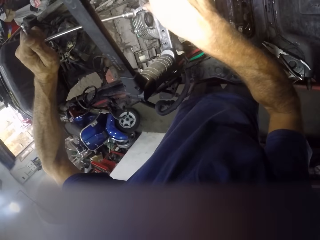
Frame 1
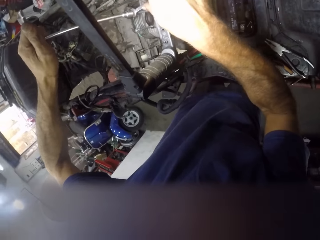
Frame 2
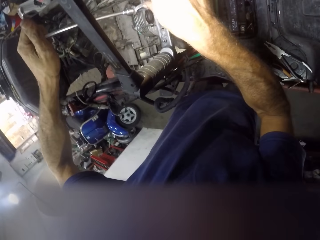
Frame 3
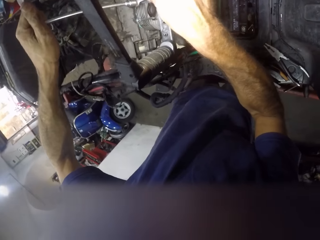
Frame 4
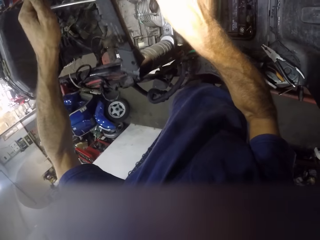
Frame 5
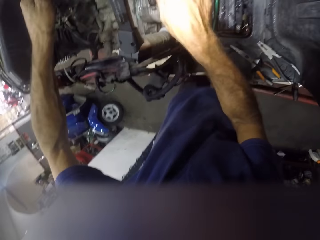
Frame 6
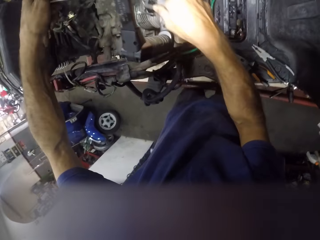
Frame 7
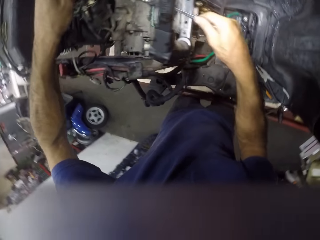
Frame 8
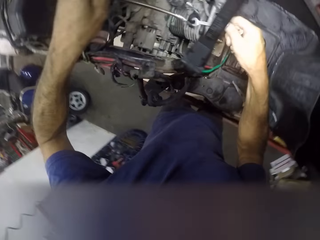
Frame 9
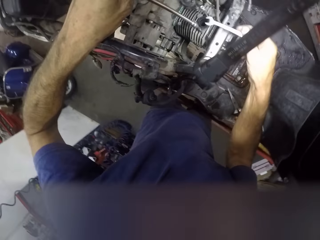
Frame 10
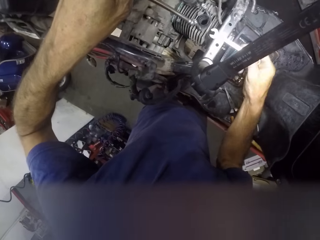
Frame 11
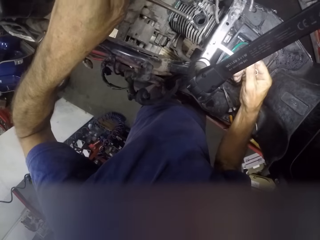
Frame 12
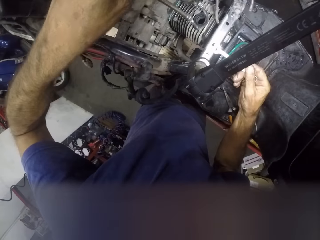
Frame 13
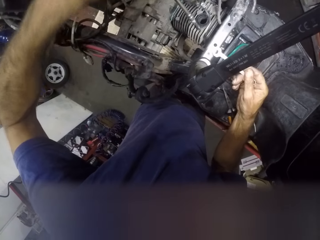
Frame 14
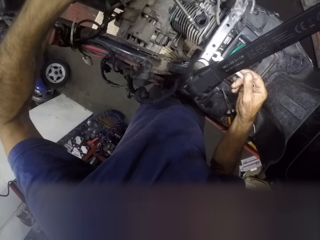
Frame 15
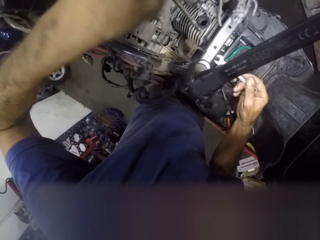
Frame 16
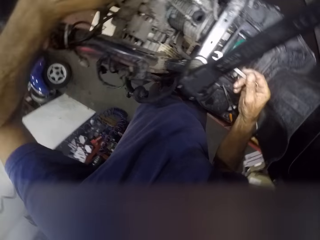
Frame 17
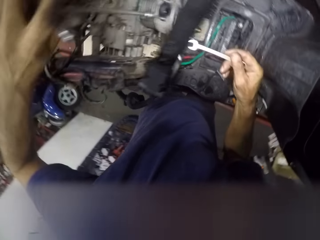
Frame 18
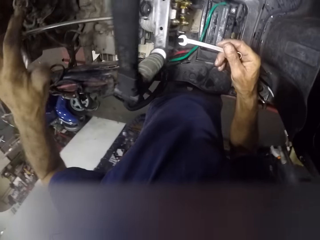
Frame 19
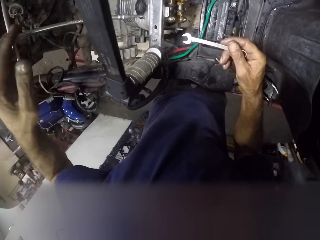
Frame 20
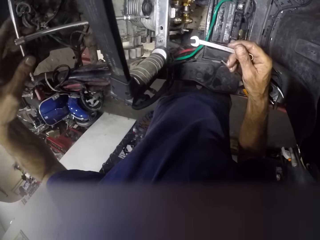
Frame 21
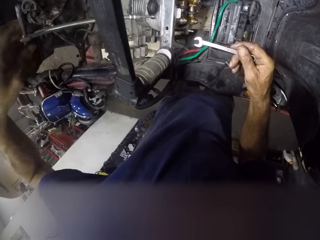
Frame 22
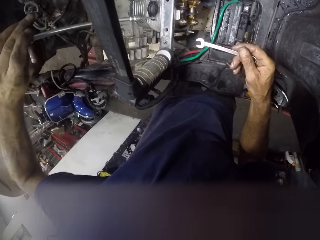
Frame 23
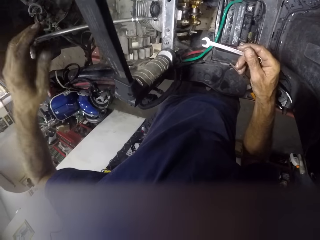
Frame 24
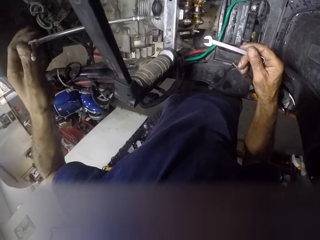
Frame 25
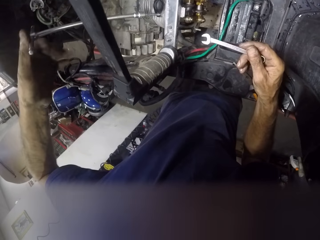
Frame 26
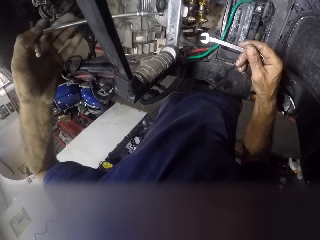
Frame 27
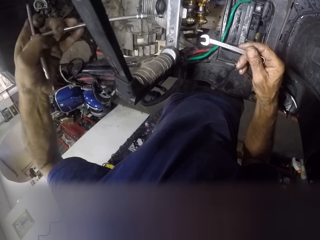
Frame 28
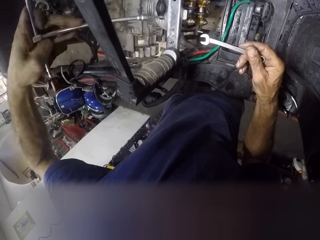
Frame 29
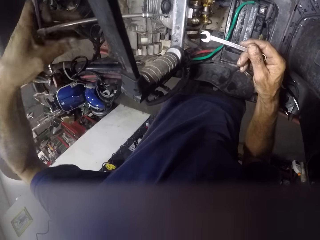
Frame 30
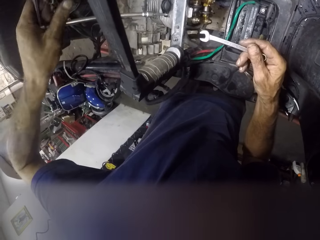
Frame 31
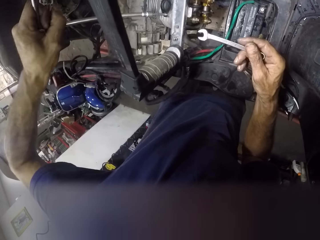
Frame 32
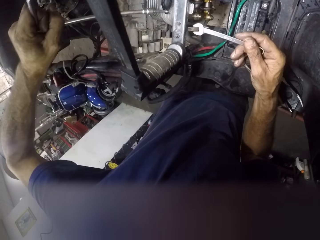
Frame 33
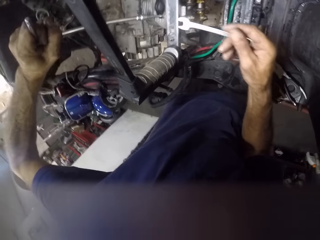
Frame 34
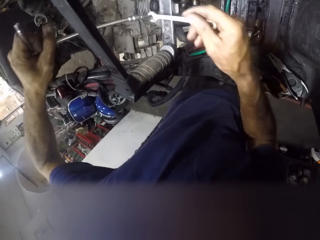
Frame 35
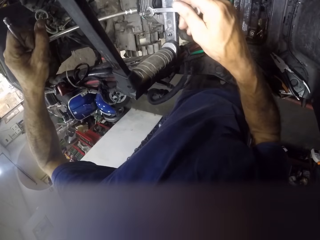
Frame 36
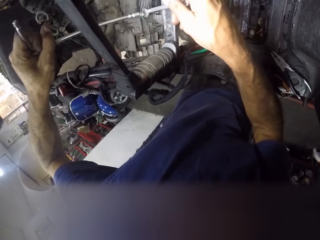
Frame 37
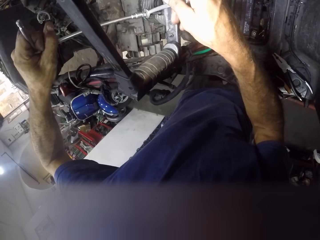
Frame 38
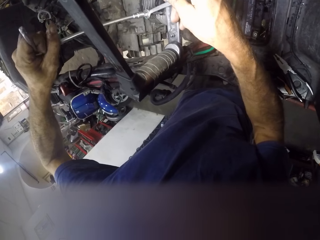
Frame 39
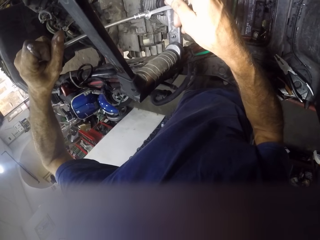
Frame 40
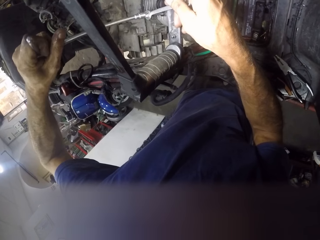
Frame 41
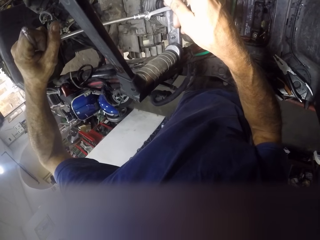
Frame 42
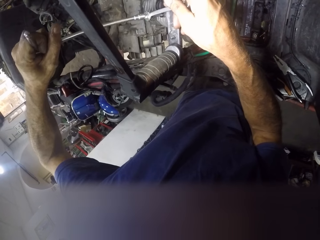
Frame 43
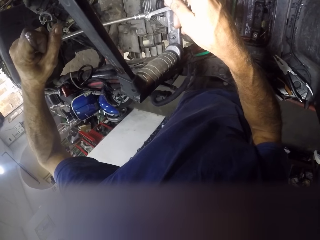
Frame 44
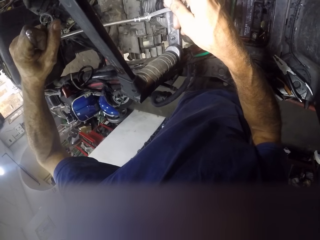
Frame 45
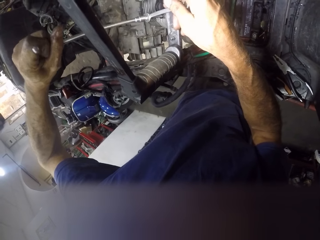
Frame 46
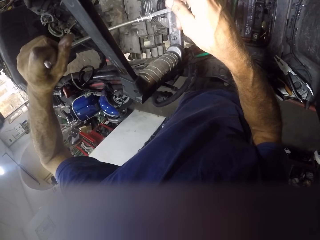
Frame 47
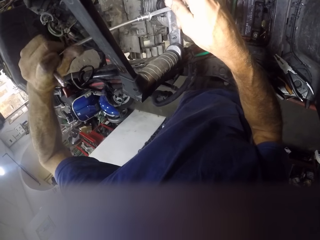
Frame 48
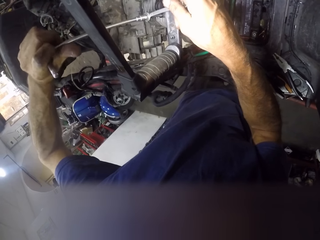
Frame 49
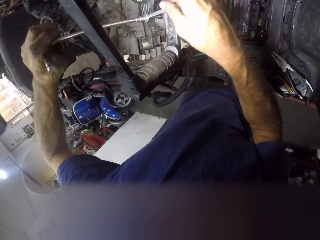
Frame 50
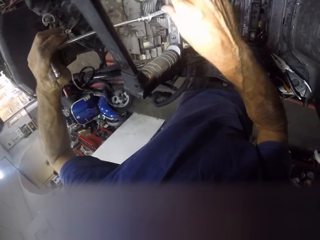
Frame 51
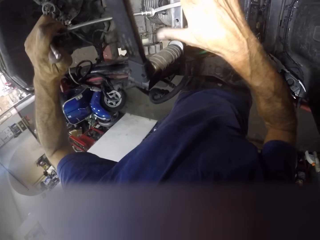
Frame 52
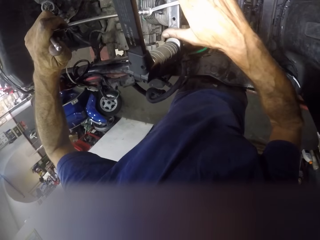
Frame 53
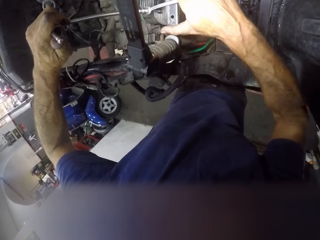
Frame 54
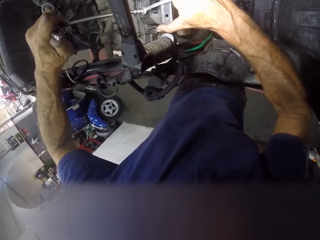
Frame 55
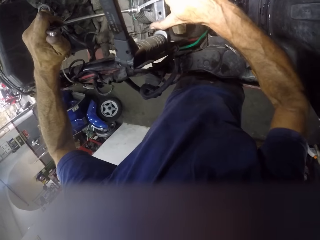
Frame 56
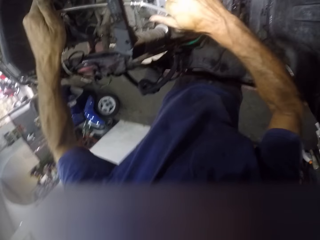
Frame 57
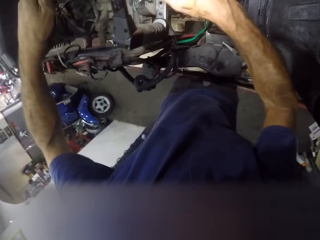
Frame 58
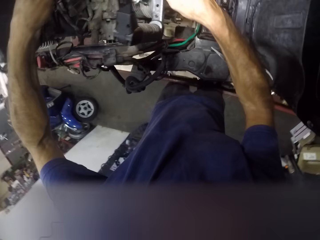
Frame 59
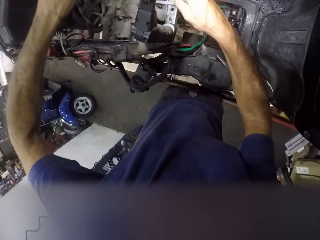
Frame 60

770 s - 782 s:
The camera wearer tightens the bolt with the T-spanner and another spanner. They use the wrench and the spanner to fix the nut.

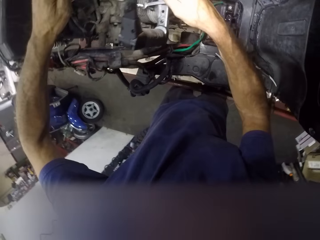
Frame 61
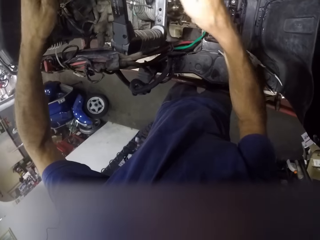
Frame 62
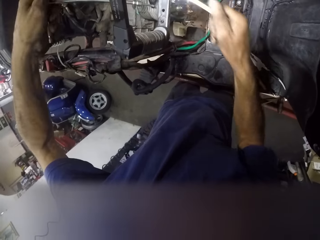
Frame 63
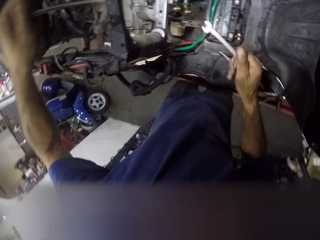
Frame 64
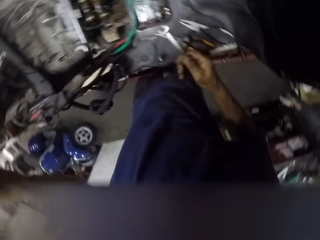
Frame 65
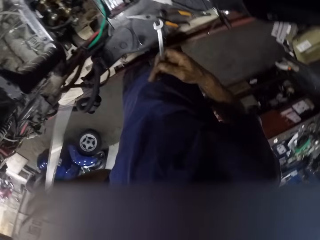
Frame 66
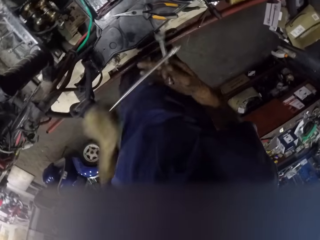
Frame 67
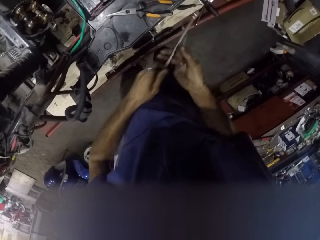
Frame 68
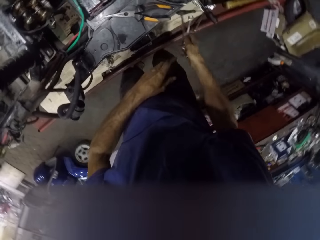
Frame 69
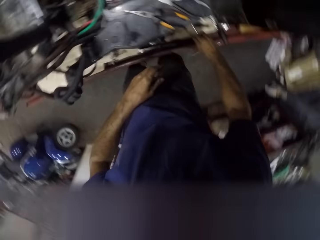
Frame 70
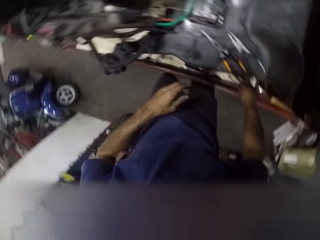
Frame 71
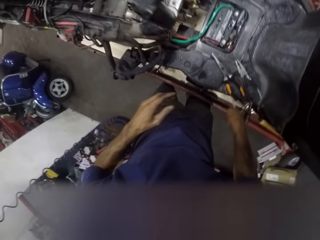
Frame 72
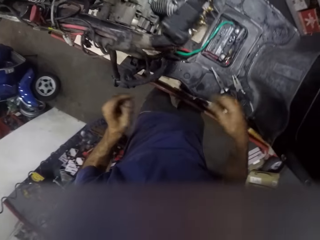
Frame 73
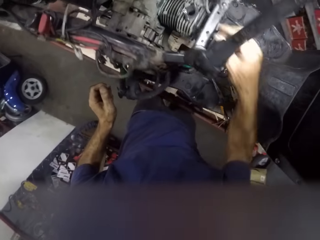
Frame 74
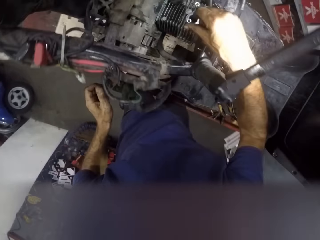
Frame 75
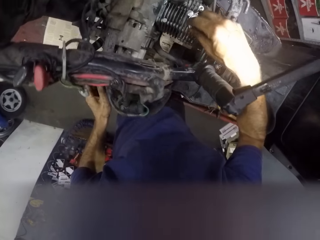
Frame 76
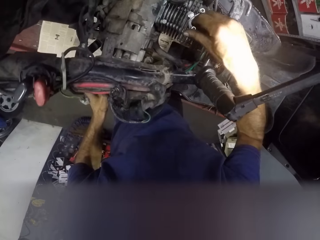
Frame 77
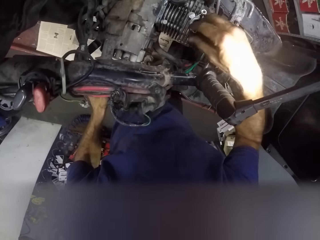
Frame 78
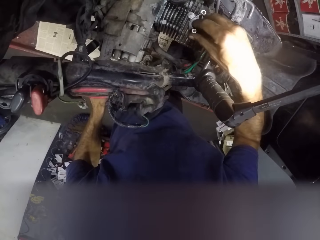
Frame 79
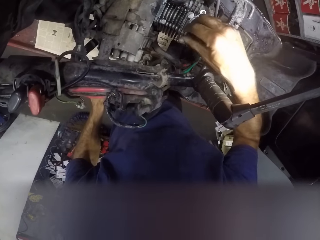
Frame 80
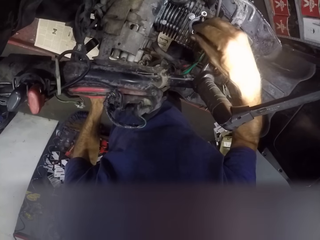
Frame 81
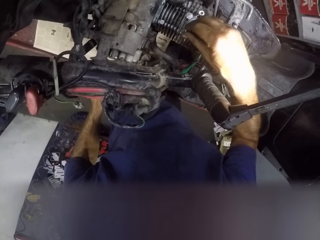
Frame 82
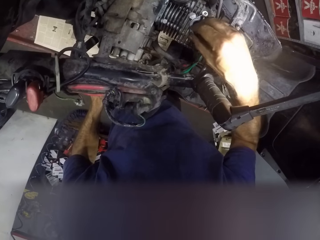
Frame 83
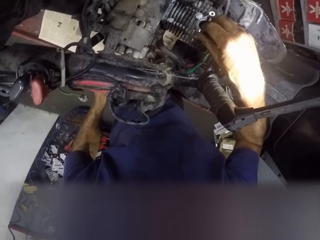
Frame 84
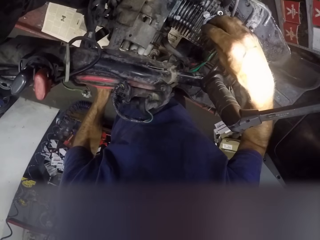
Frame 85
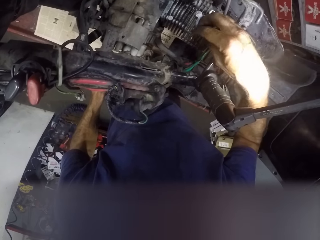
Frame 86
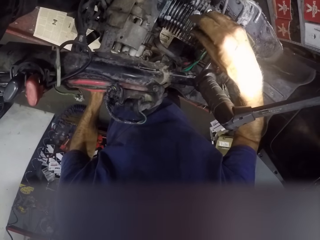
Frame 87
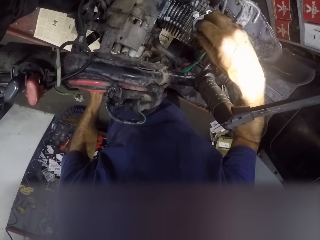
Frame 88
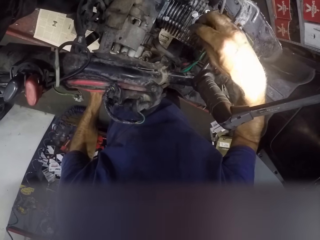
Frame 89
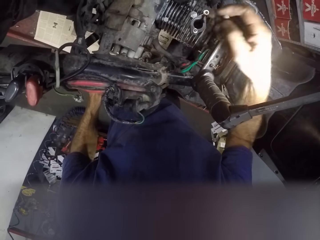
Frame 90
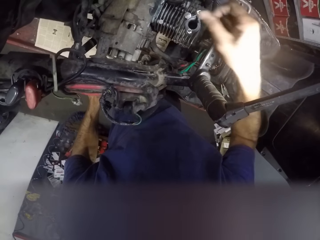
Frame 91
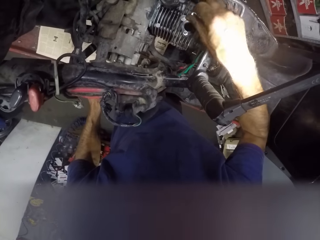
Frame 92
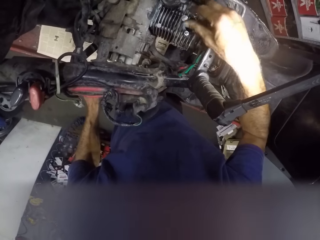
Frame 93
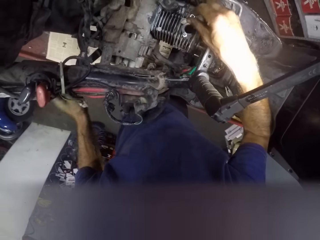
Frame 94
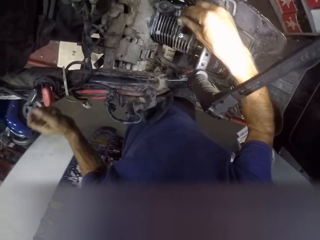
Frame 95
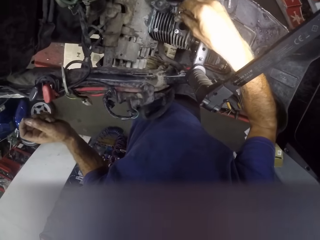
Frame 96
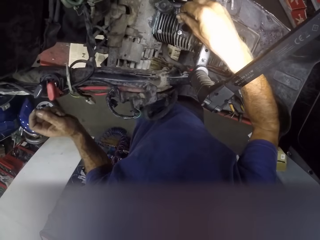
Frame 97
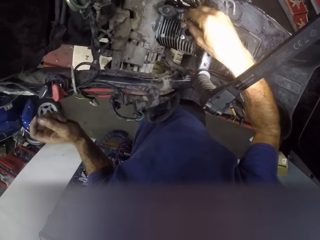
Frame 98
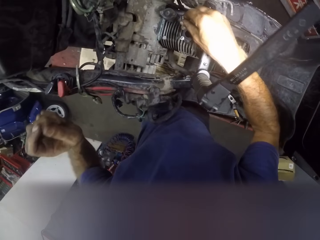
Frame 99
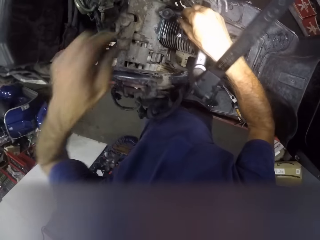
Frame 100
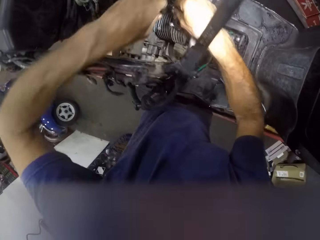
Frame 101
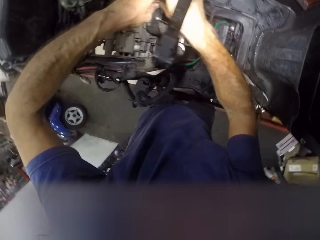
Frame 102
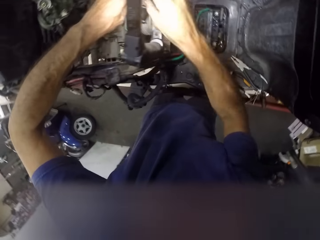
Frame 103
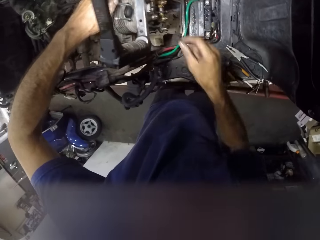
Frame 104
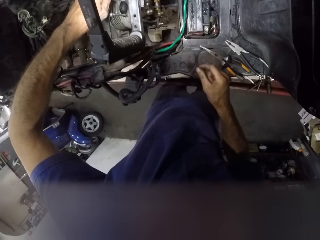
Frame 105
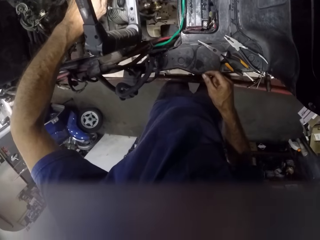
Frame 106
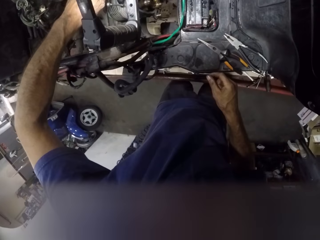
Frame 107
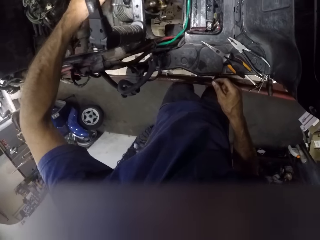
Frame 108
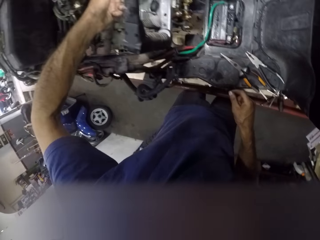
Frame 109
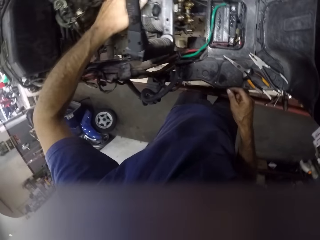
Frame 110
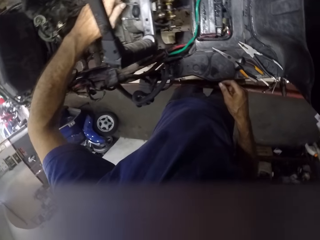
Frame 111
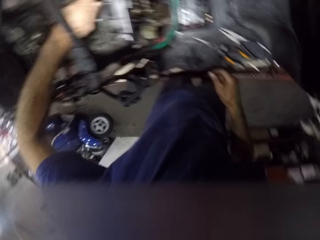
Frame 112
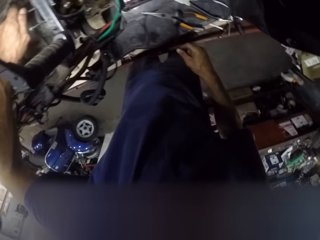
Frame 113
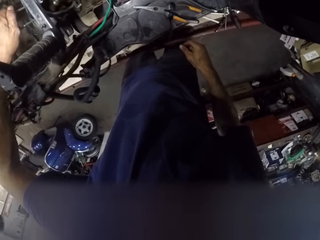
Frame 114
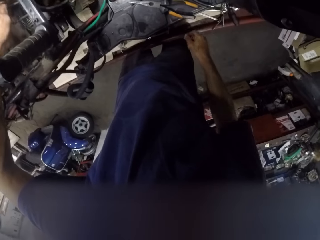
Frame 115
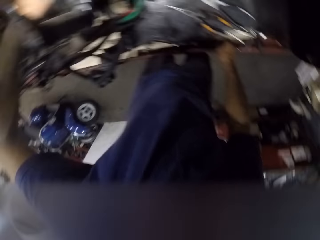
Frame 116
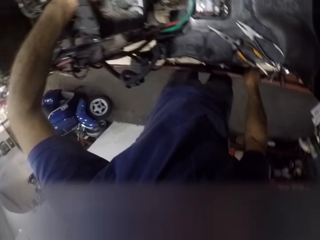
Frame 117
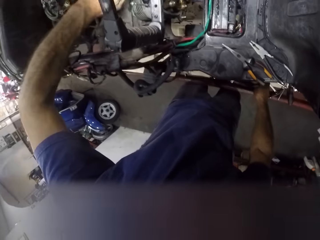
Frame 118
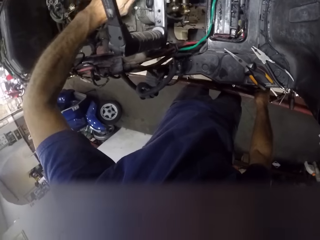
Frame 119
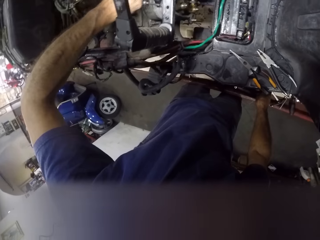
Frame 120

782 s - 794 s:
The camera wearer drops the two spanners on the workbench. He loosens the nuts on the two bolts with his hand. He removes the nuts in the engine.
